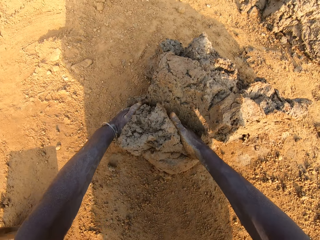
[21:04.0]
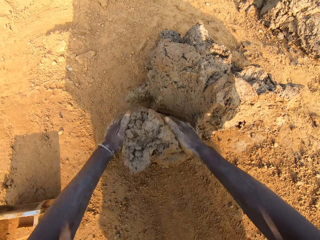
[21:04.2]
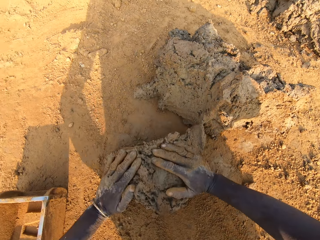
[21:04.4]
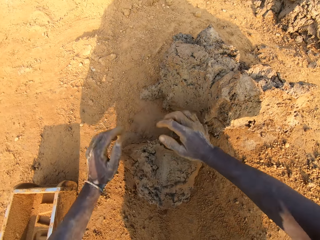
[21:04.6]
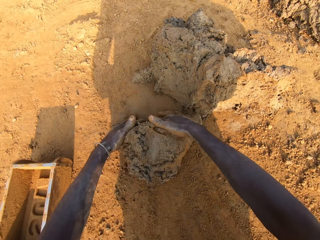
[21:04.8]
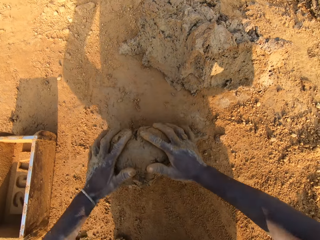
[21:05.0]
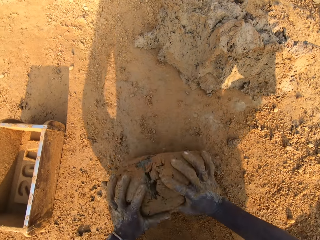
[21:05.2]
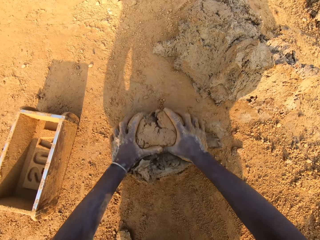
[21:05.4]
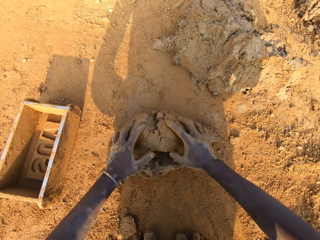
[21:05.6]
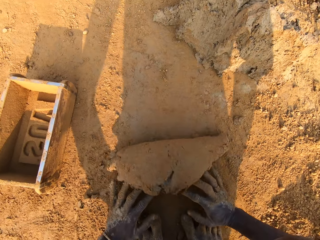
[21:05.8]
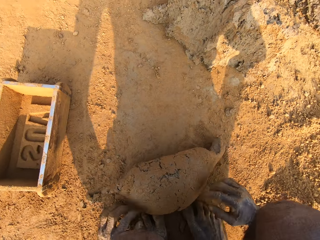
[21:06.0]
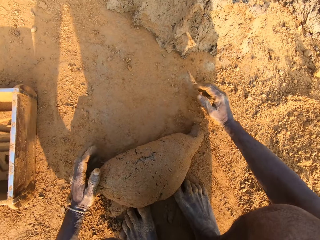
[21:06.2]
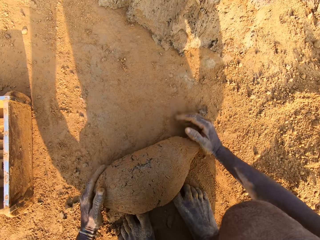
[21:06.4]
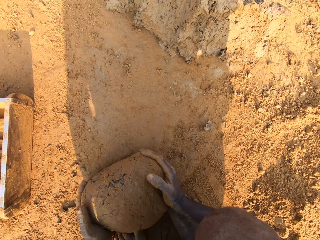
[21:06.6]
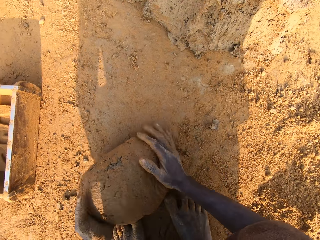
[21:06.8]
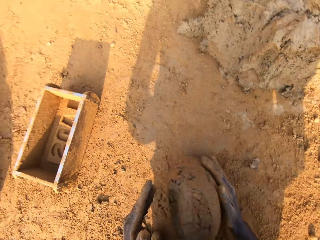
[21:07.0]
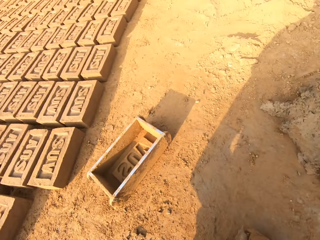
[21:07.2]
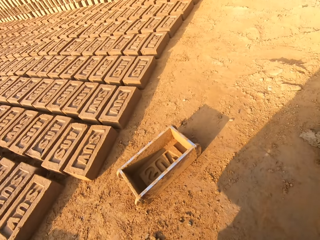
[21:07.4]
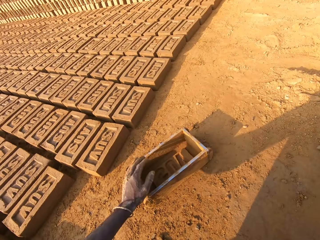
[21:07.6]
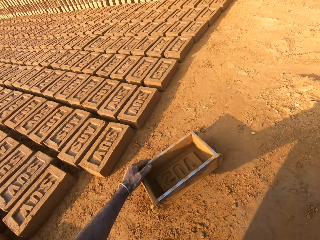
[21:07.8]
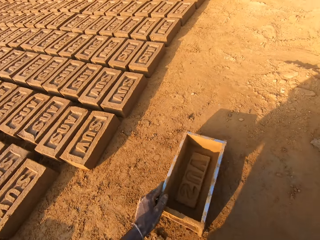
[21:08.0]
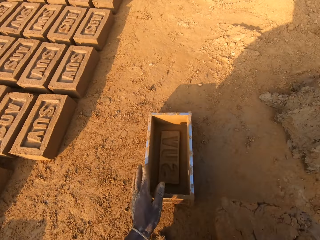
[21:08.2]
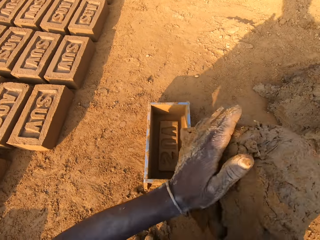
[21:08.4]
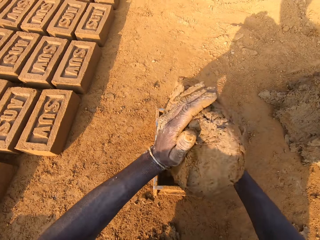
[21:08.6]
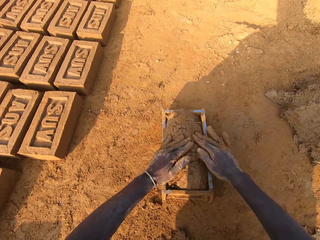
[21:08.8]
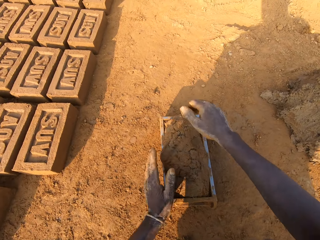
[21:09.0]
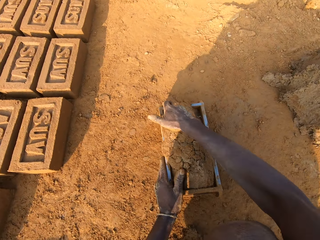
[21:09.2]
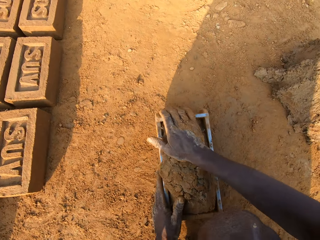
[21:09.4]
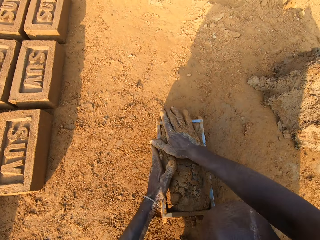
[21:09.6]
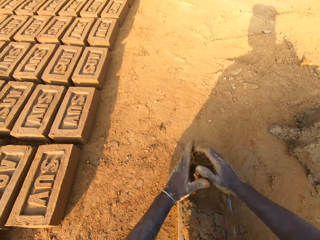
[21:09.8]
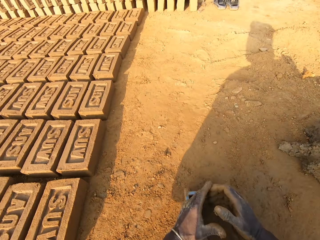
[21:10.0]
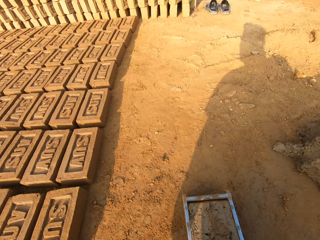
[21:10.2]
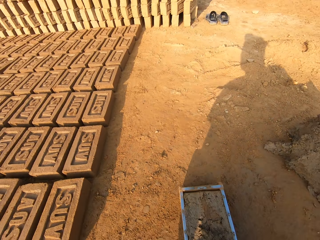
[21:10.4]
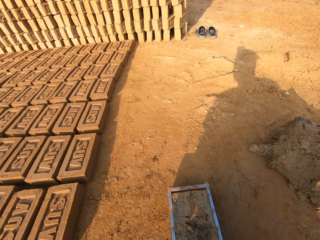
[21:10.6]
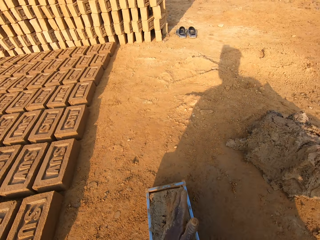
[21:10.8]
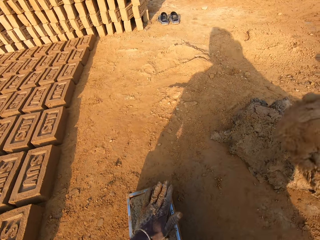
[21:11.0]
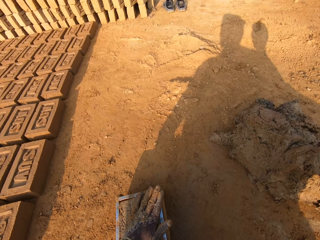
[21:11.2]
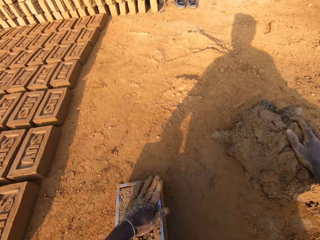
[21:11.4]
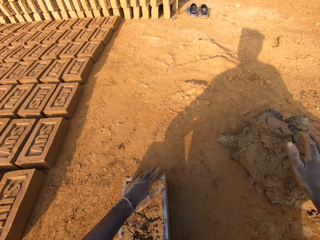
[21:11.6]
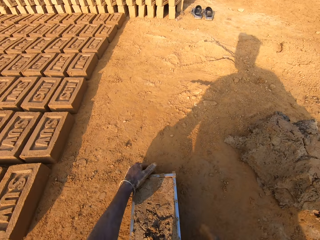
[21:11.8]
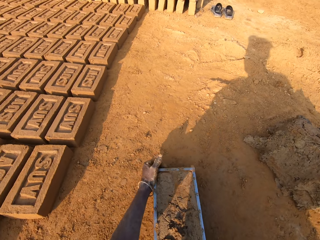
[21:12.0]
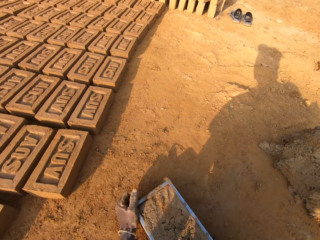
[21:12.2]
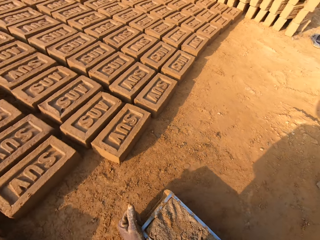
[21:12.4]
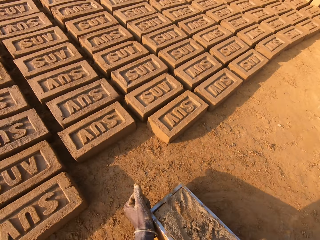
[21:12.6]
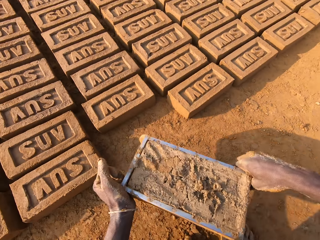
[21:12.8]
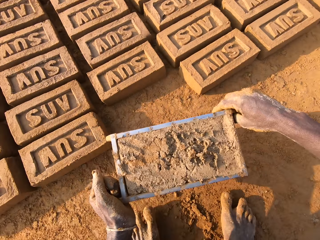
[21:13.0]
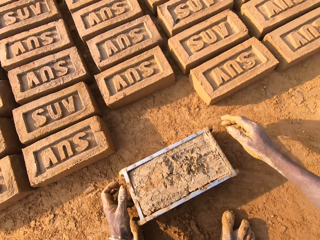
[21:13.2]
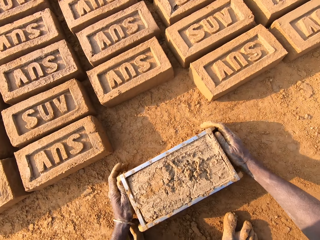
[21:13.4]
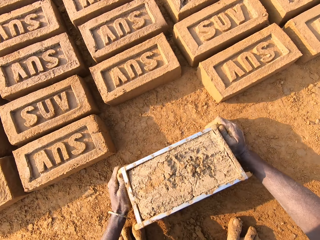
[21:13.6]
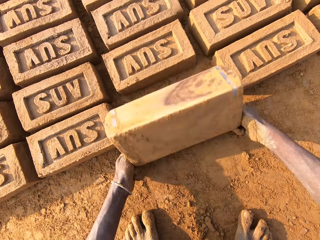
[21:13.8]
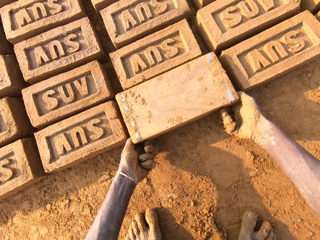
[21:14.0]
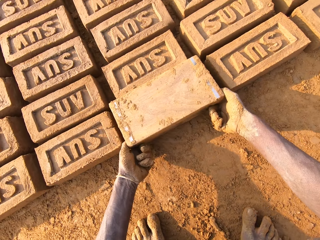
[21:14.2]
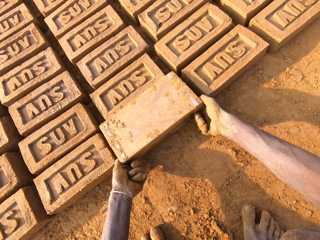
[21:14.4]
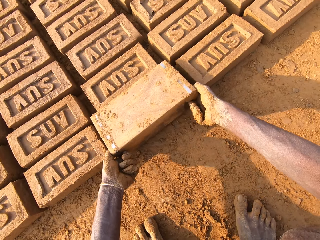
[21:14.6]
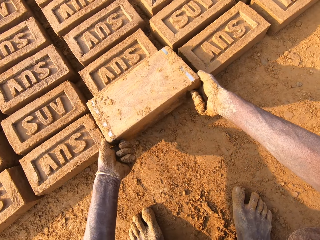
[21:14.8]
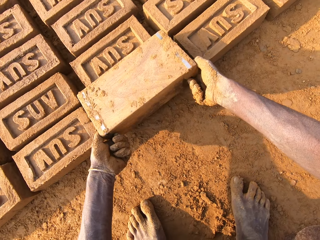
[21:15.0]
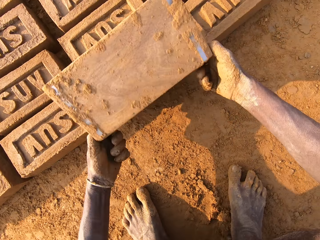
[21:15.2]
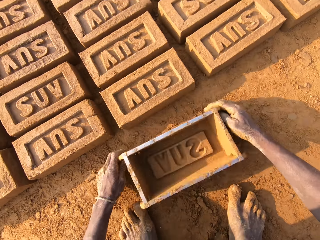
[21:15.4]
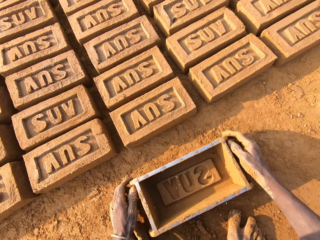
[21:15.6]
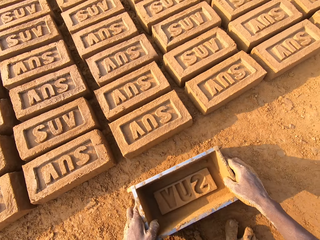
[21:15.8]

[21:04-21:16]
The camera wearer coats the clay or concrete with soil. He mixes the concrete on the ground with his hands. He shifts the iron brick mold on the ground with his left hand. He grips the brick mold. He drops the concrete in his hand in the iron brick mold. He removes the excess concrete from the iron brick mold. He drops the excess concrete on the heap of concrete on the ground. He carries the iron brick mold from the ground with his hands. He drops the iron brick mold beside other bricks on the ground. He turns the iron brick mold on the ground. He drops the iron brick mold on the ground.

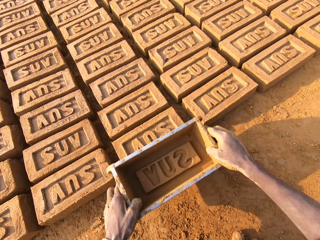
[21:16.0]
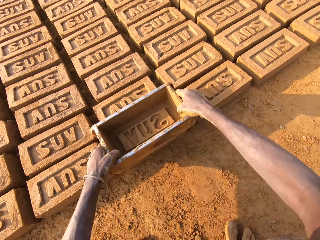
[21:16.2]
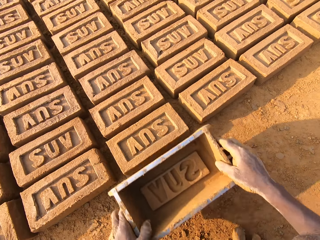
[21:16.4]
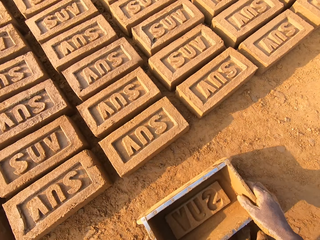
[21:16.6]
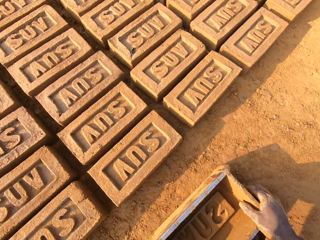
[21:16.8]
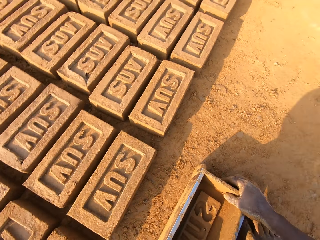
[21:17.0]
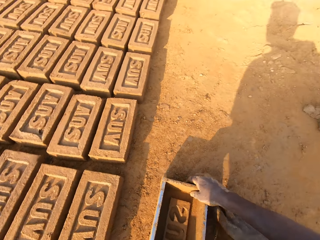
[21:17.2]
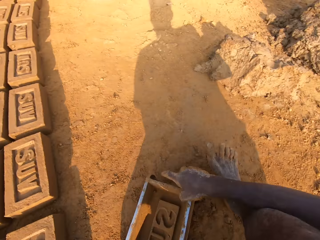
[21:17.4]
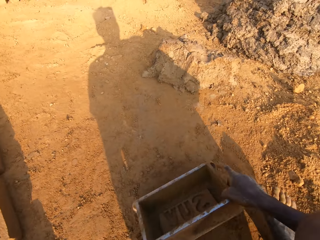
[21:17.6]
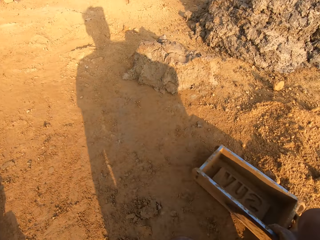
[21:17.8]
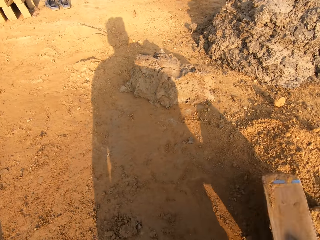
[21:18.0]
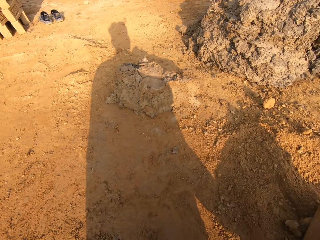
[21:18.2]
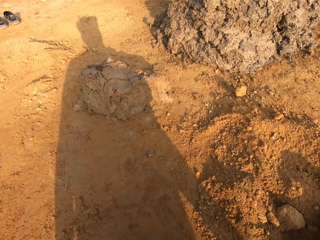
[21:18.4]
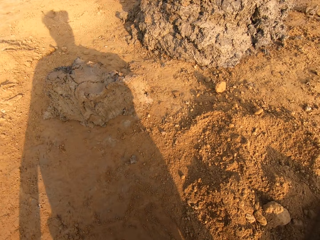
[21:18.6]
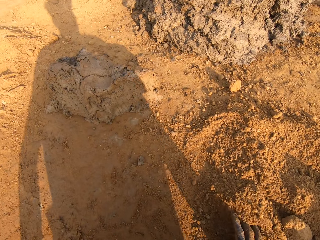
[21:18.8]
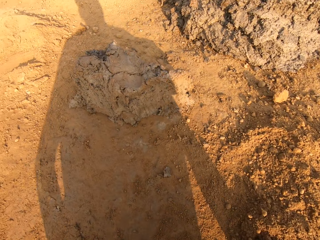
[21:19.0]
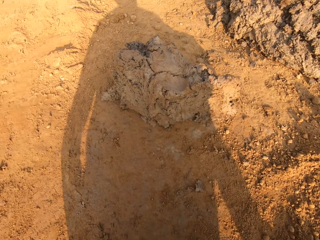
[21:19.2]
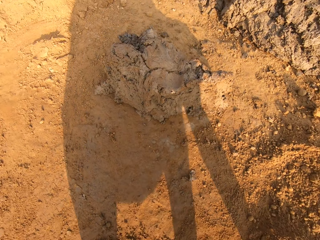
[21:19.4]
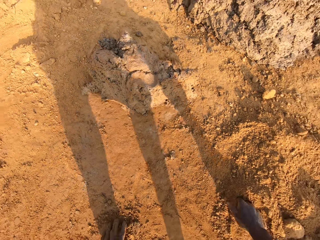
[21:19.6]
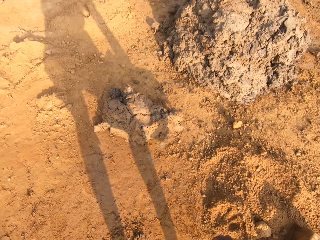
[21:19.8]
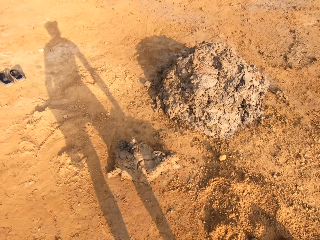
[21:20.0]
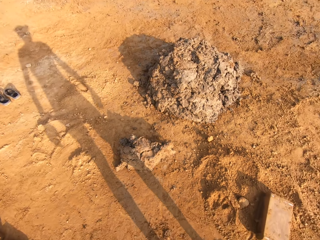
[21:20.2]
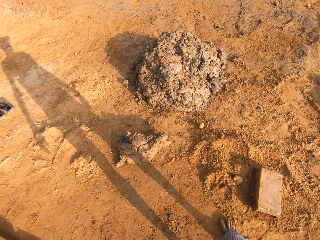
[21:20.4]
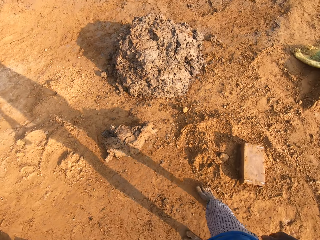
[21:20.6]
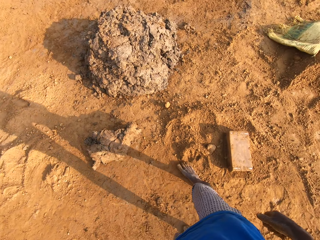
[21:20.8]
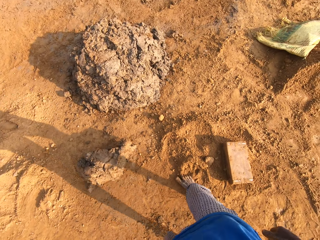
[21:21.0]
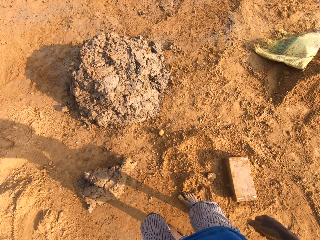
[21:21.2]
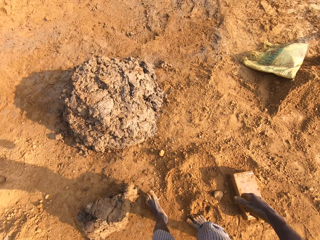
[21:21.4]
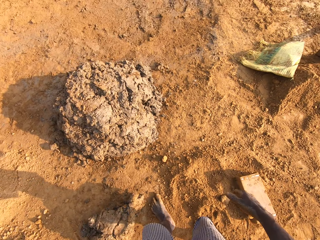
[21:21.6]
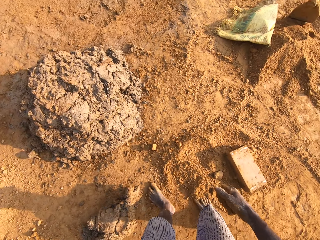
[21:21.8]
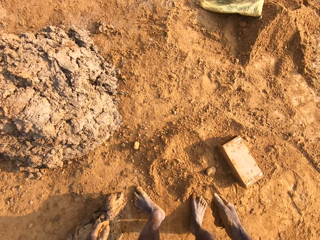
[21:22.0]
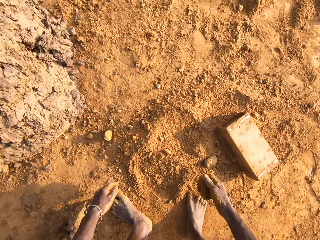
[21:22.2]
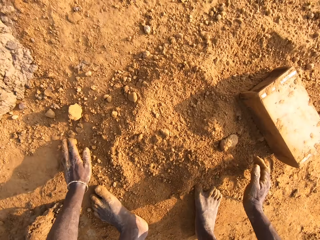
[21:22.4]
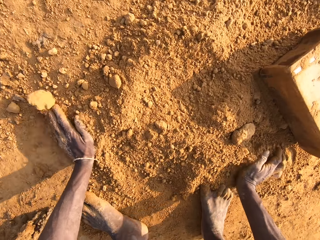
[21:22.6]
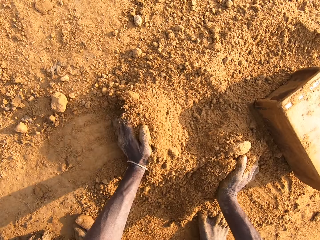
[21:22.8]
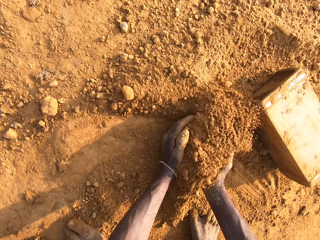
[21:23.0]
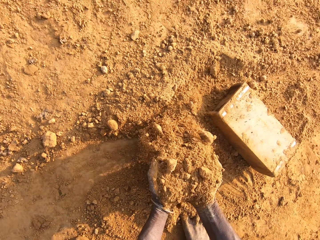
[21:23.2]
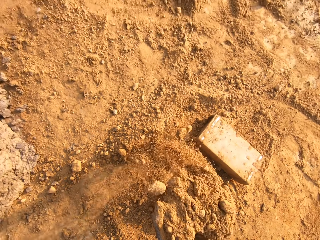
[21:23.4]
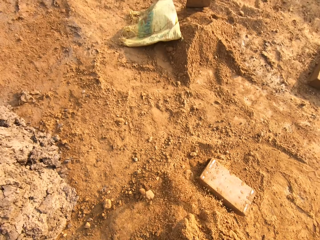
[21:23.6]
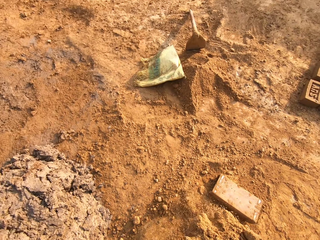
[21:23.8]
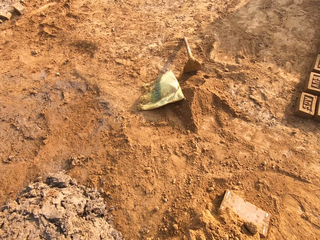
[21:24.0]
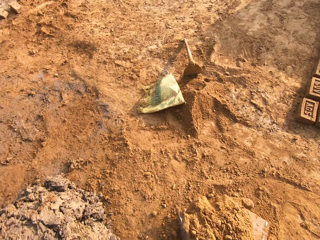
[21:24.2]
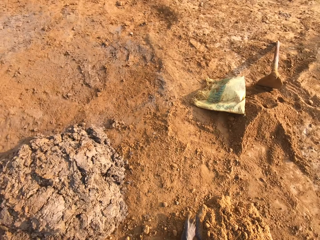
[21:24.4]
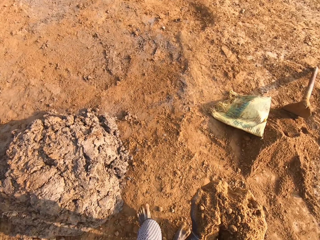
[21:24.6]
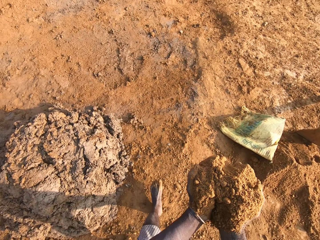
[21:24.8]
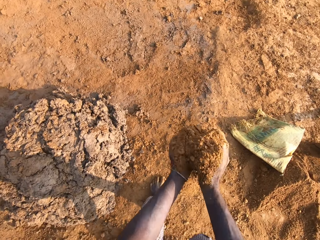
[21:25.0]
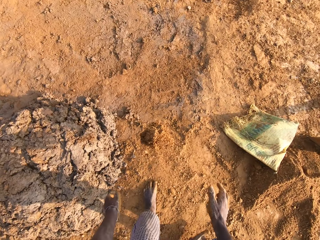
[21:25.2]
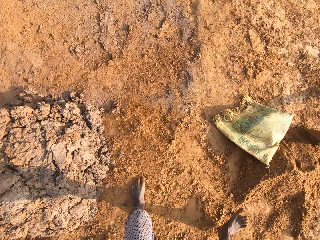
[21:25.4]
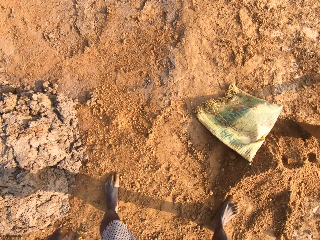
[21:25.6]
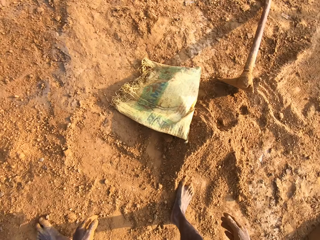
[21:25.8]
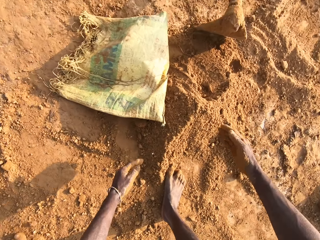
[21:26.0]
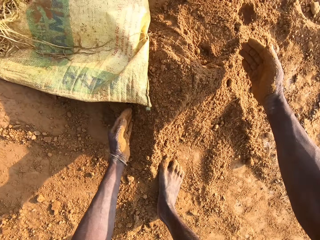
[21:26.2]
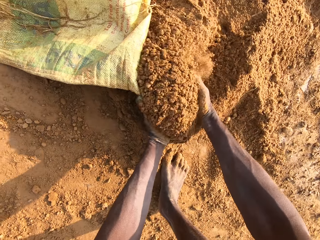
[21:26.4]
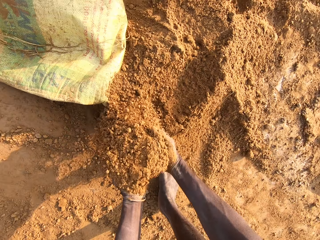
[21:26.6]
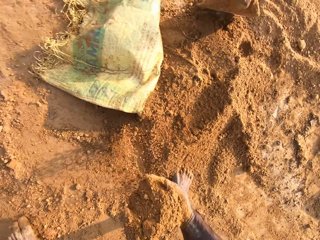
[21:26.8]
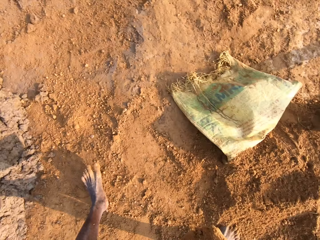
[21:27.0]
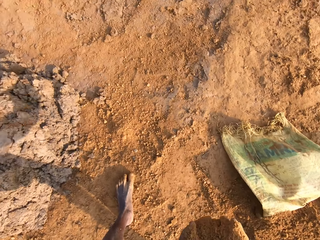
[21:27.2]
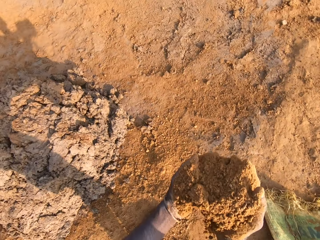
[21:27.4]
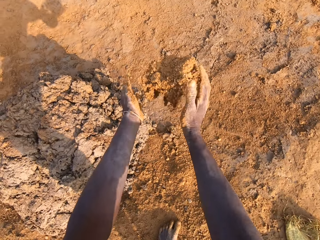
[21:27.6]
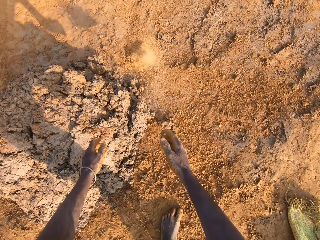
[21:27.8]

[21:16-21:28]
The camera wearer lifts the brick mold. He hits the brick with the iron brick mold in his hands. He drops the iron brick mold on the ground. He turns around. He positions the brick mold aside. He stands up. He moves around the site. He gathers sand or soil from the ground with his hands. He pours the sand on the ground. He packs the sand from the ground with his hands. He throws the soil to the ground.
